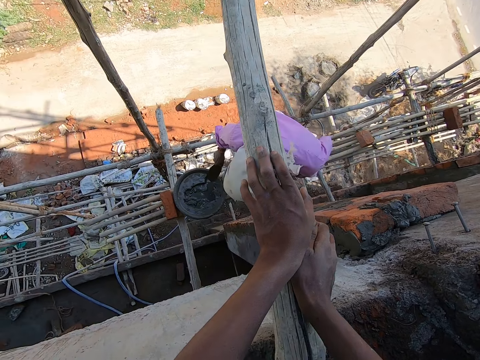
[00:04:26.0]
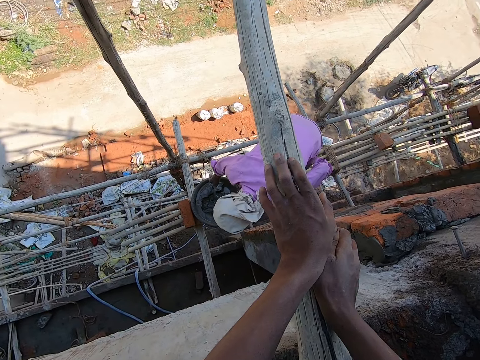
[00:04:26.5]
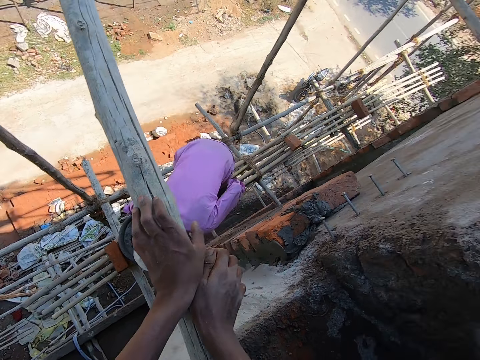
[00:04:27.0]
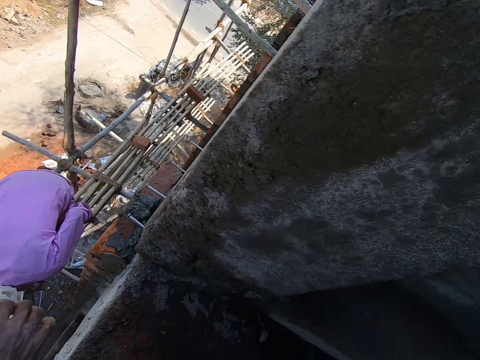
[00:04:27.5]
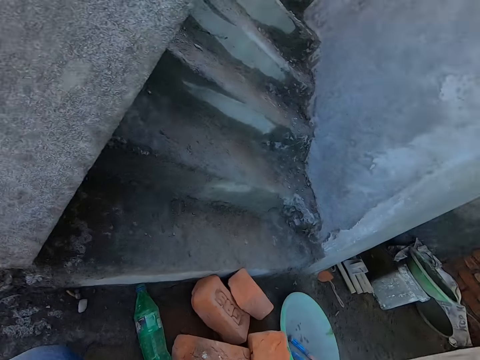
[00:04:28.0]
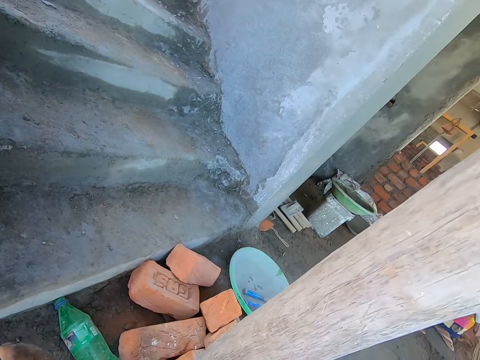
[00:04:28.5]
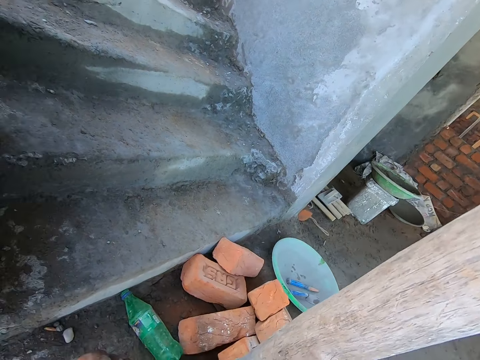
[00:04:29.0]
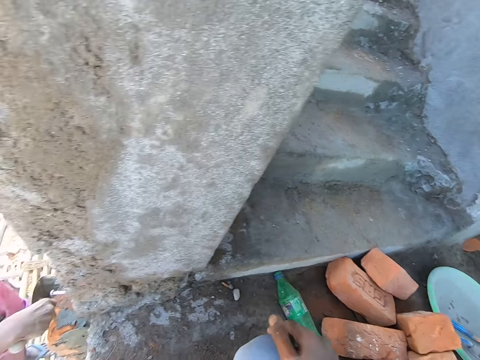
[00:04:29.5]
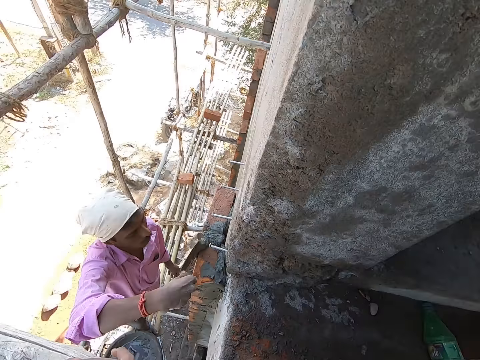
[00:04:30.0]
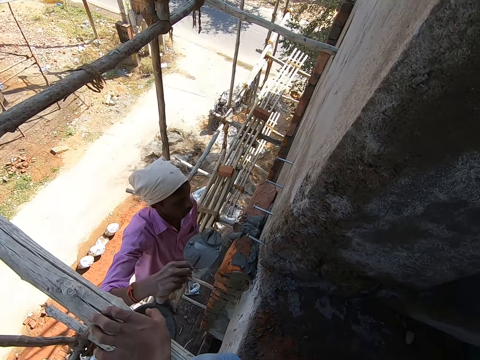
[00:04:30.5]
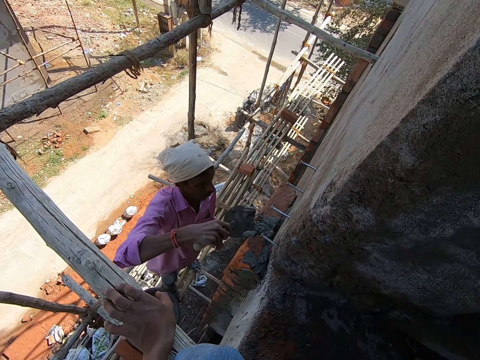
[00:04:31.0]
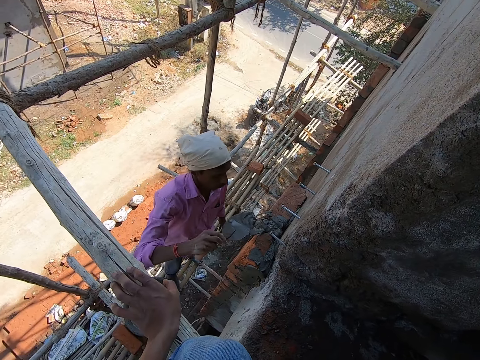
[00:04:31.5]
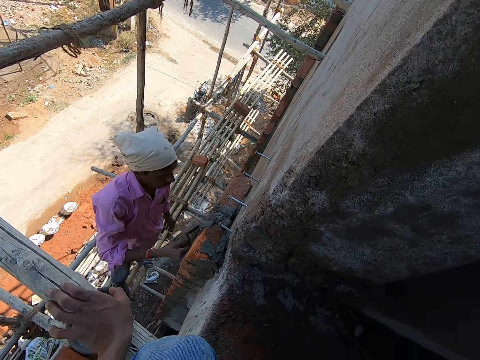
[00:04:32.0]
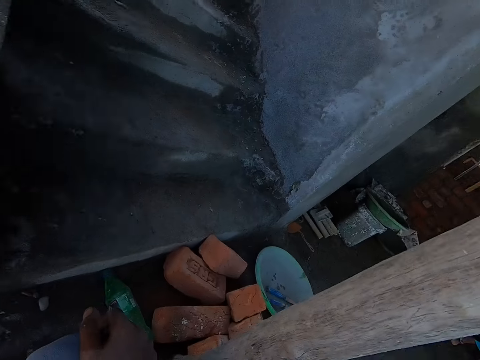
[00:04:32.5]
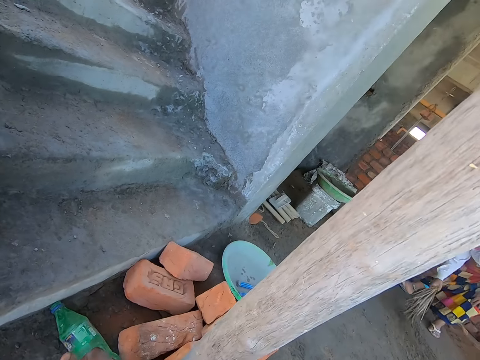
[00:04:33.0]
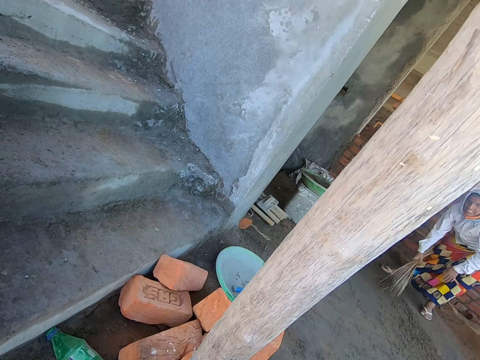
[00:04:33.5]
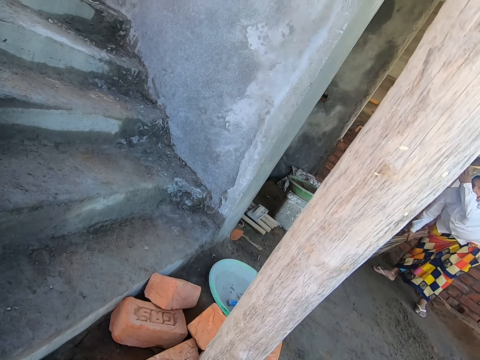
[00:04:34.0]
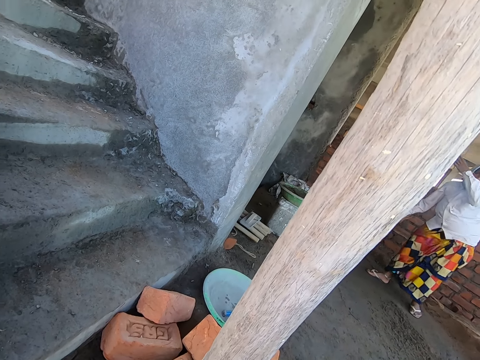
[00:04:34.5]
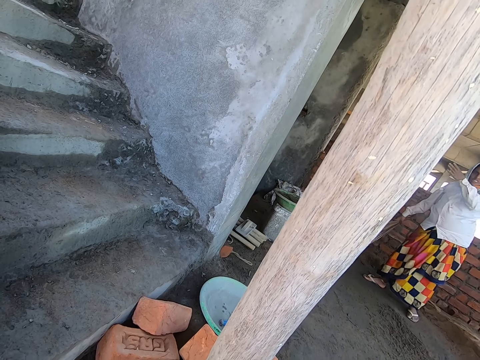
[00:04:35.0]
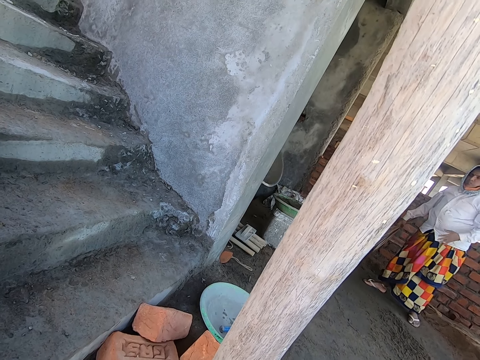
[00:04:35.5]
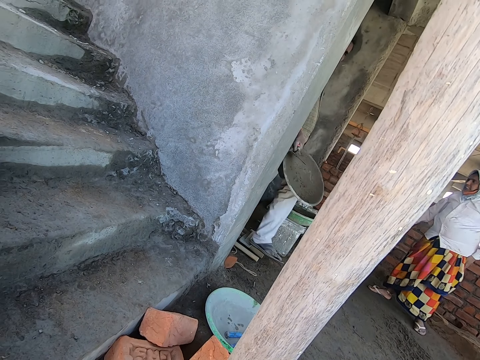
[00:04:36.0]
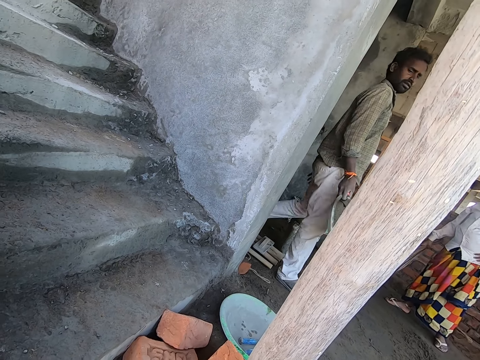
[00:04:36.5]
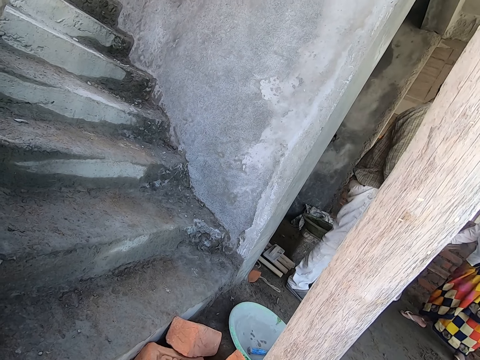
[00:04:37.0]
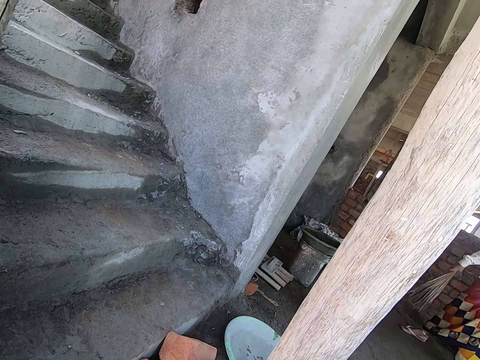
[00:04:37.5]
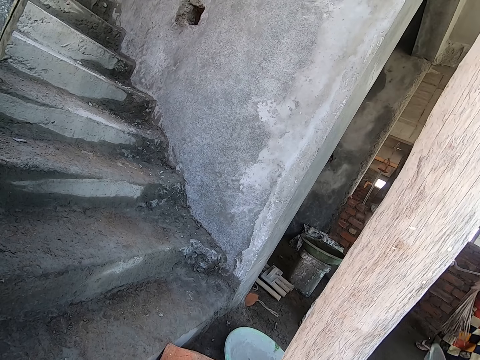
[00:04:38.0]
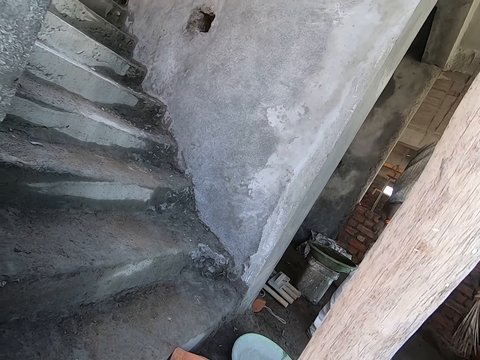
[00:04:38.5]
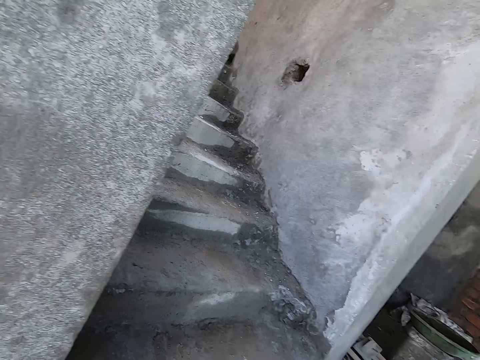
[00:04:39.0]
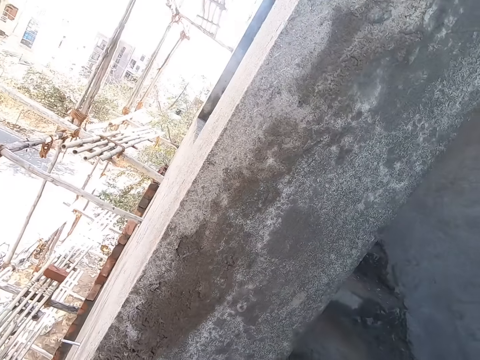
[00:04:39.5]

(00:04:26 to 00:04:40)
The man takes some cement from the head pan with the hand trowel in his right hand. The camera wearer interacts with a woman. The woman sweeps the floor with a broom in her right hand. The man plasters the bricks with the hand trowel in his right hand. The camera wearer is looking around. Another man holds the head pan with his right hand.

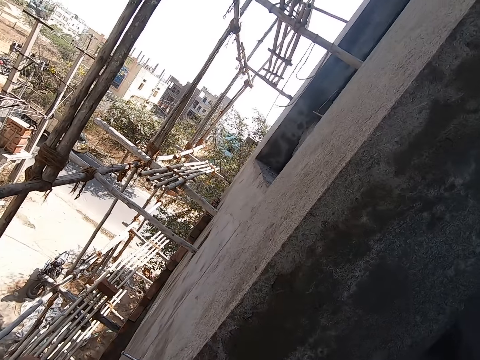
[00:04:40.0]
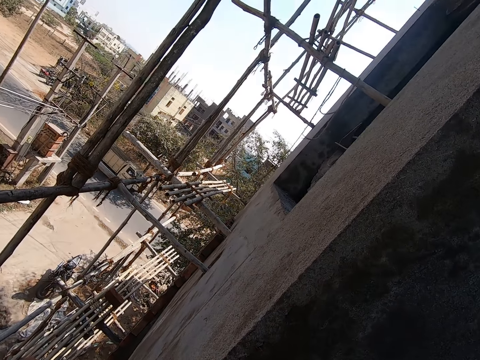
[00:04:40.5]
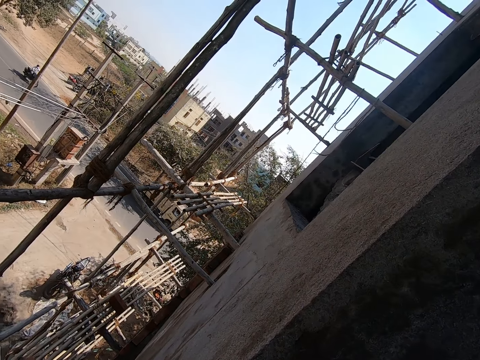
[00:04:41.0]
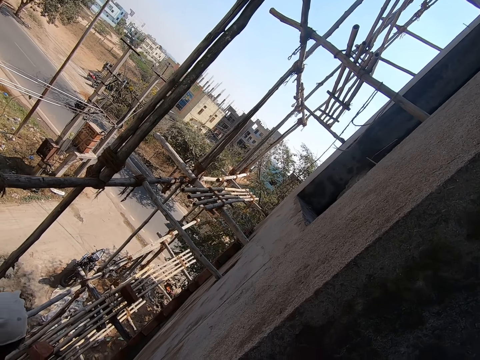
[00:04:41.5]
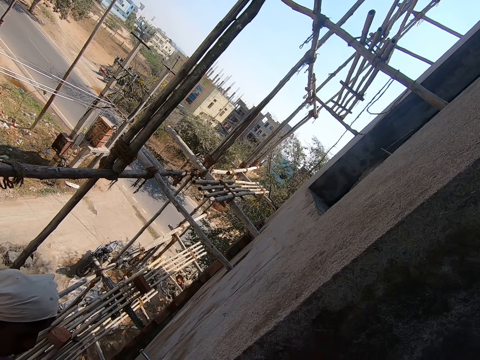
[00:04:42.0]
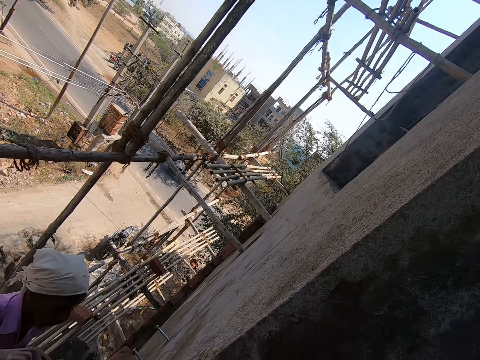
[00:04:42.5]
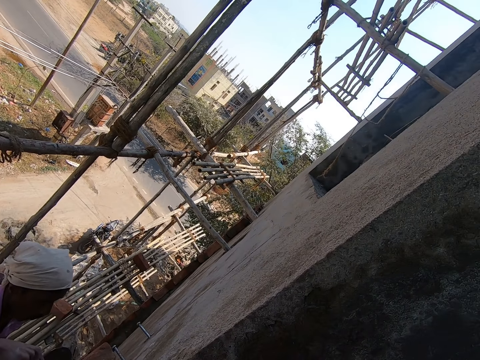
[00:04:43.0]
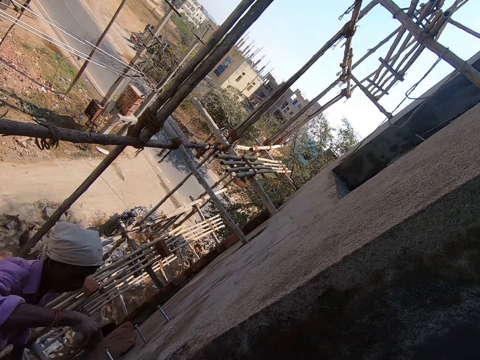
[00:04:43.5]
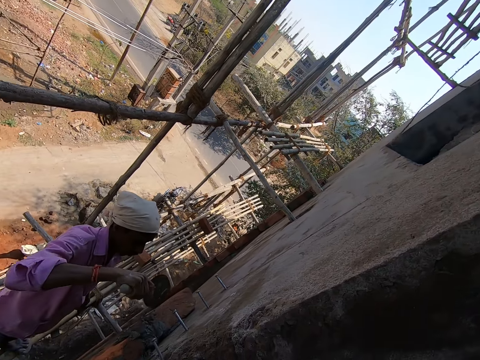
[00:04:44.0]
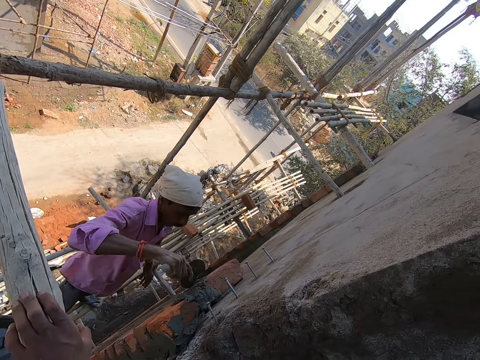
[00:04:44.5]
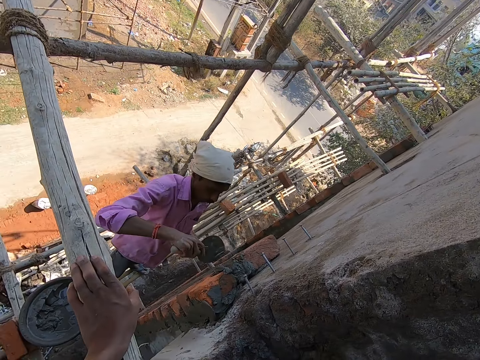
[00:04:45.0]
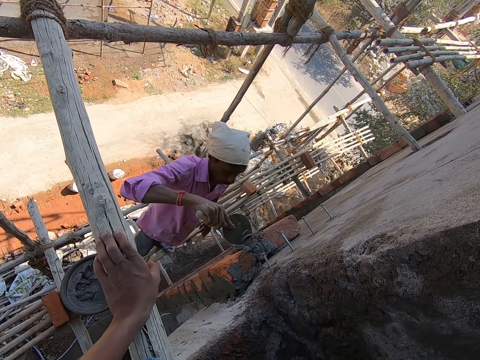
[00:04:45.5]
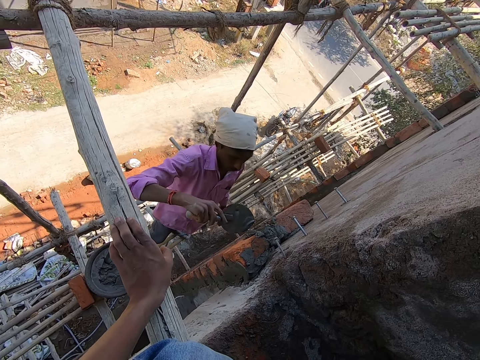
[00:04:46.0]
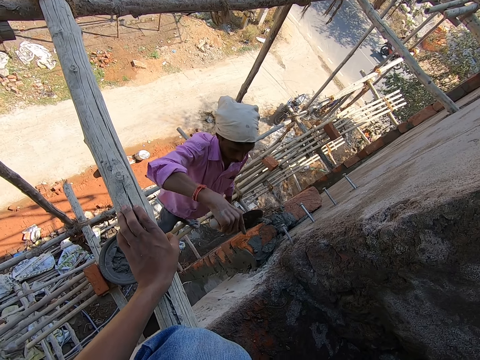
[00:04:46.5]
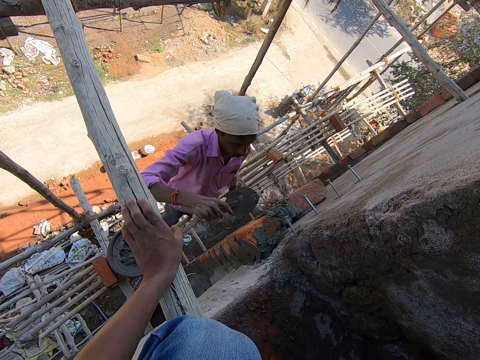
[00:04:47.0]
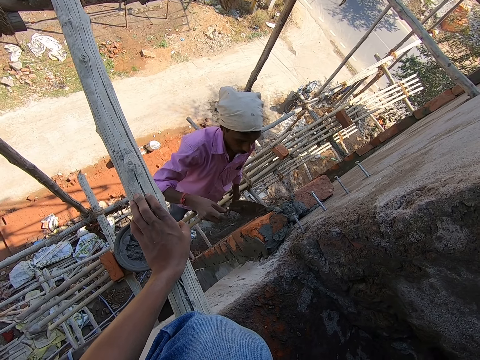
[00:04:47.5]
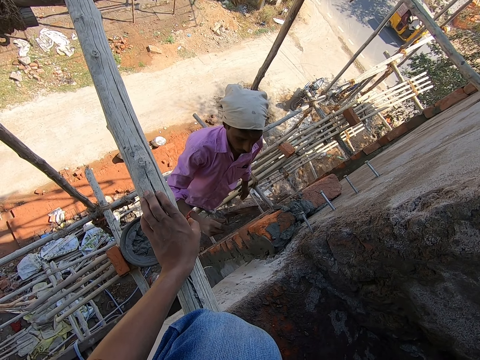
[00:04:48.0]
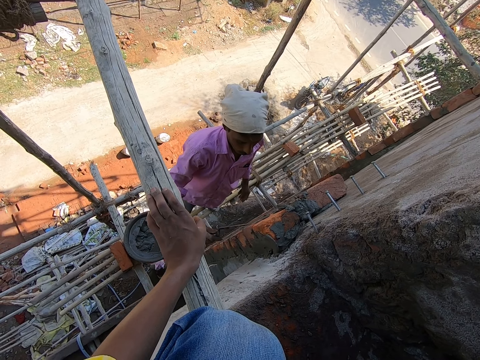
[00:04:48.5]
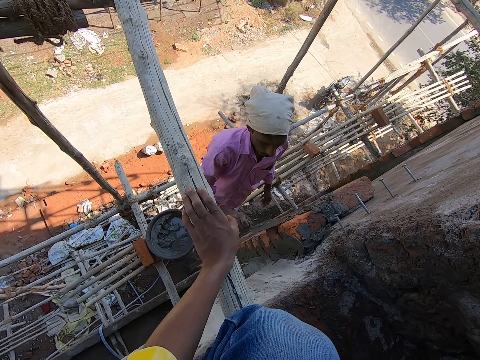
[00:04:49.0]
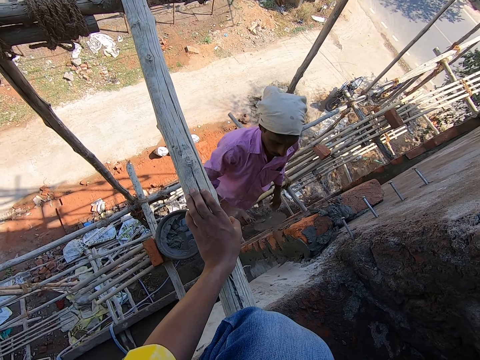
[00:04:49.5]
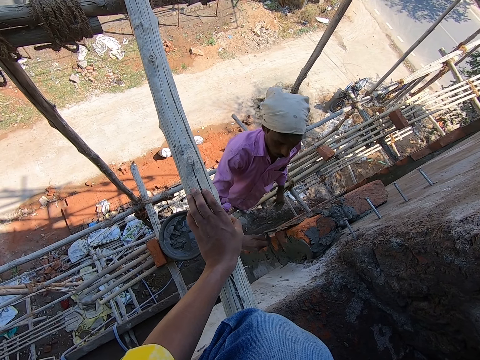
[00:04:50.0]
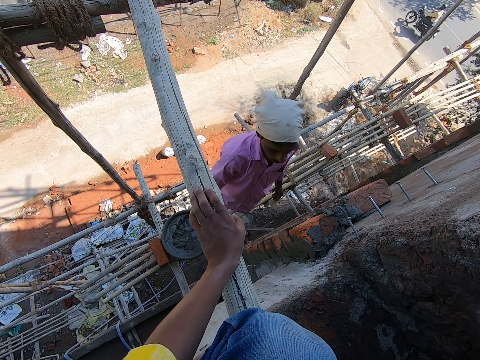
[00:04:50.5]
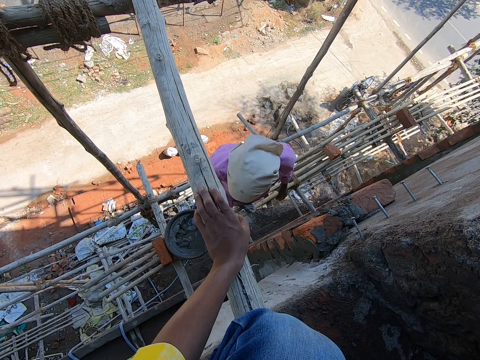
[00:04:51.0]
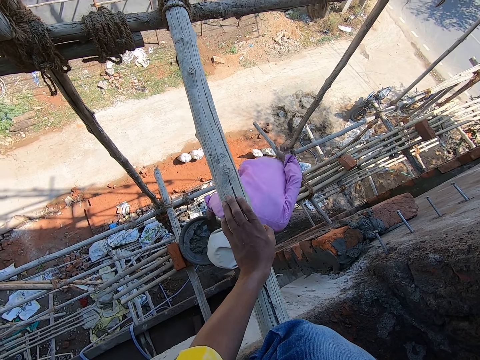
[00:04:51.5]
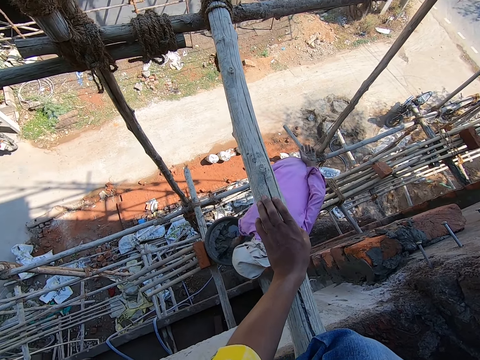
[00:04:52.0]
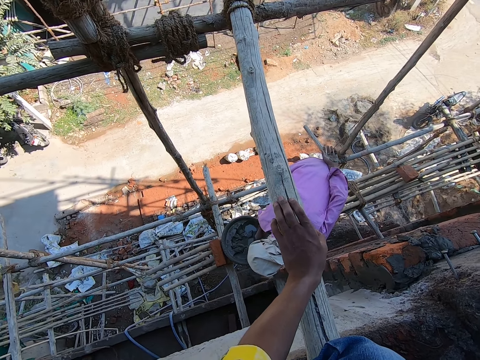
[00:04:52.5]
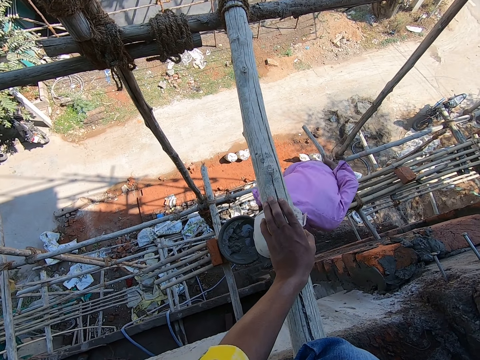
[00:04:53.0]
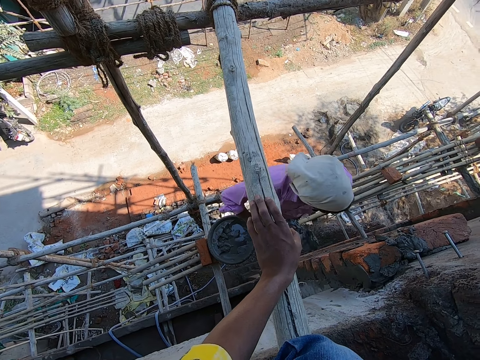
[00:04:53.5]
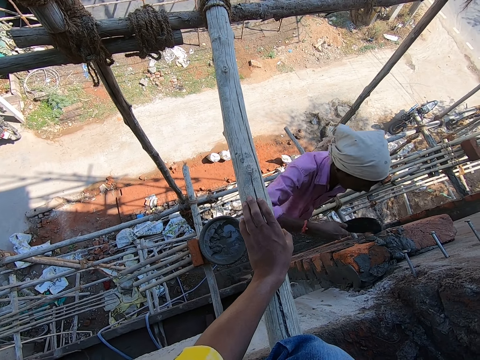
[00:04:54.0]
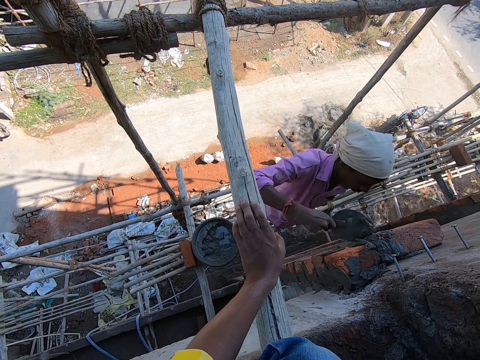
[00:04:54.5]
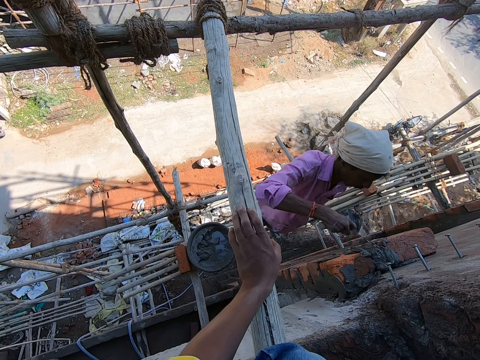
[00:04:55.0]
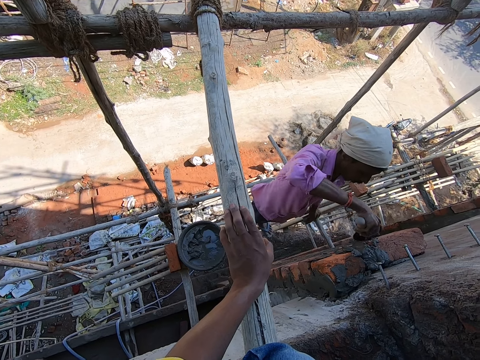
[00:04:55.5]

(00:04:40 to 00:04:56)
The man plasters the bricks with the hand trowel in his right hand. The camera wearer holds wood. Another man scoops some cement from a pan with the hand trowel in his right hand. The other man plasters the wall with the hand trowel in his right hand.
